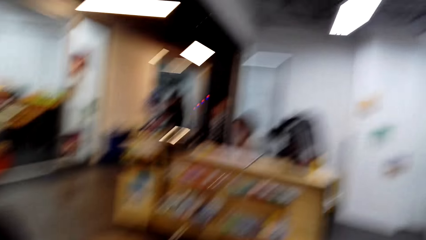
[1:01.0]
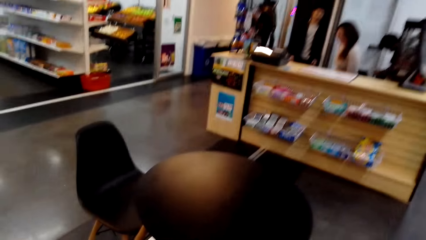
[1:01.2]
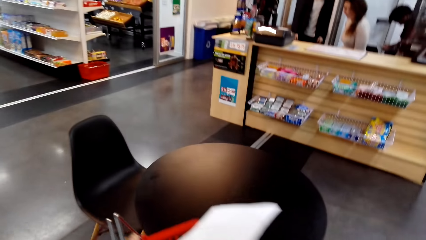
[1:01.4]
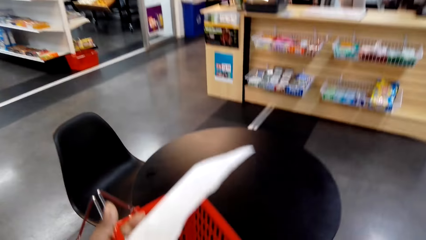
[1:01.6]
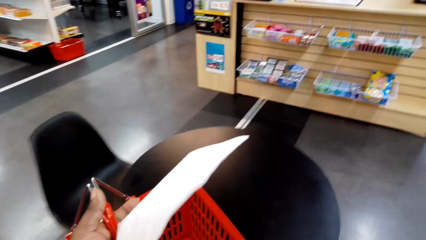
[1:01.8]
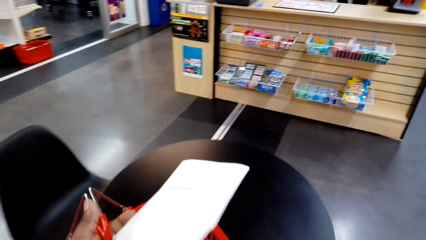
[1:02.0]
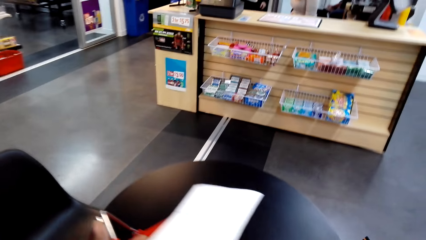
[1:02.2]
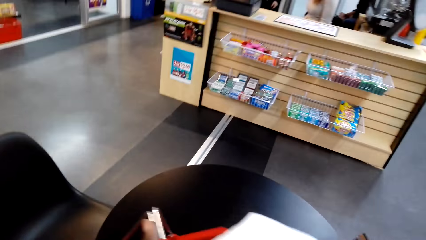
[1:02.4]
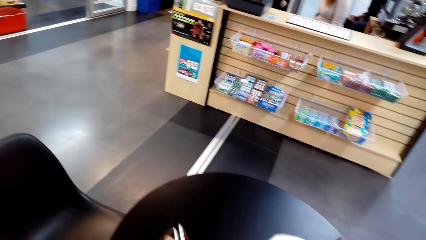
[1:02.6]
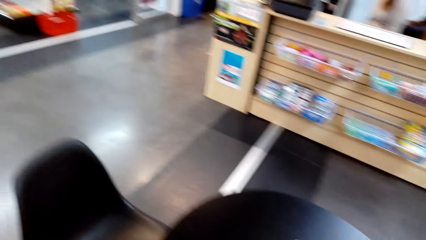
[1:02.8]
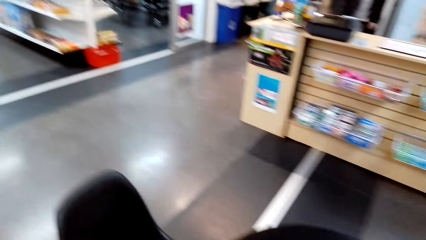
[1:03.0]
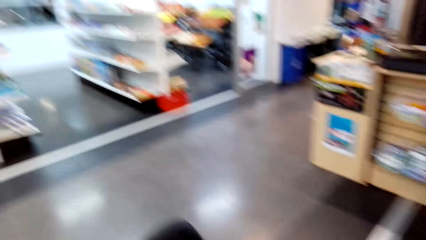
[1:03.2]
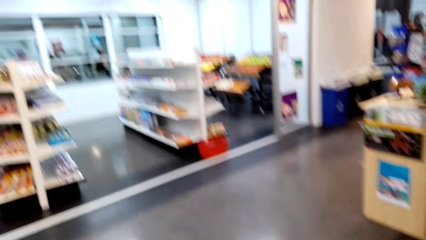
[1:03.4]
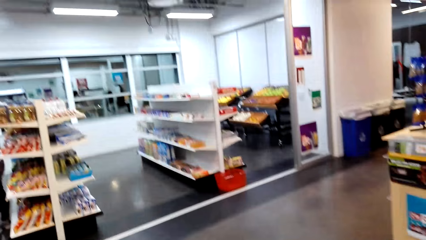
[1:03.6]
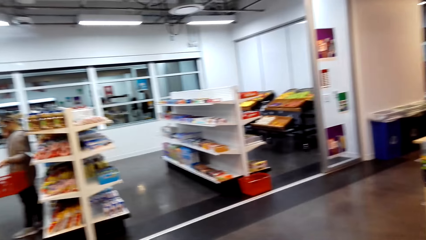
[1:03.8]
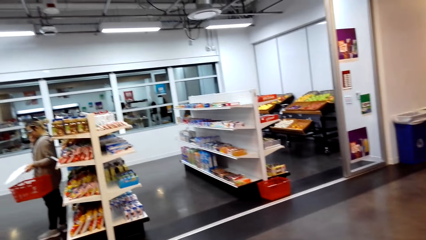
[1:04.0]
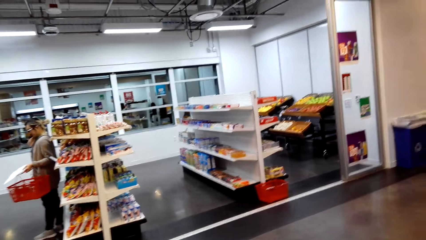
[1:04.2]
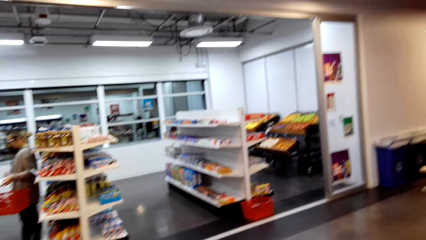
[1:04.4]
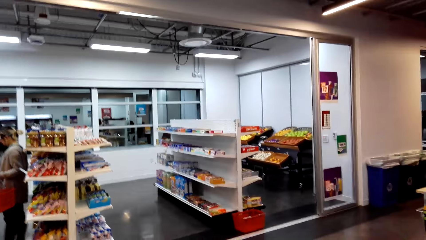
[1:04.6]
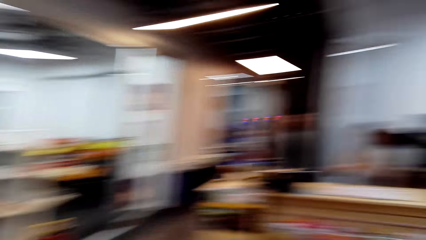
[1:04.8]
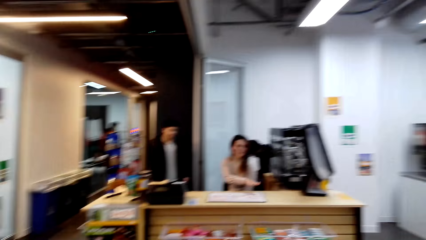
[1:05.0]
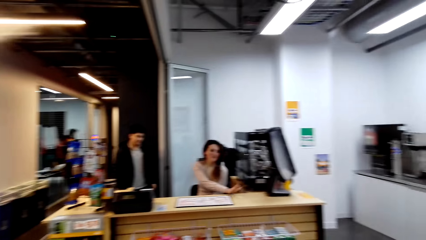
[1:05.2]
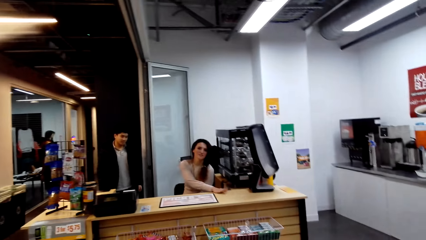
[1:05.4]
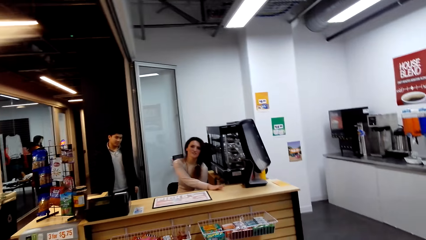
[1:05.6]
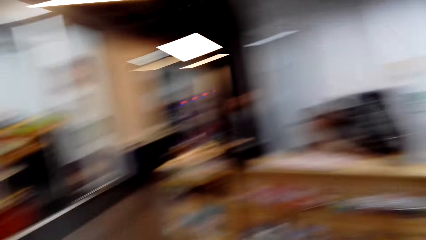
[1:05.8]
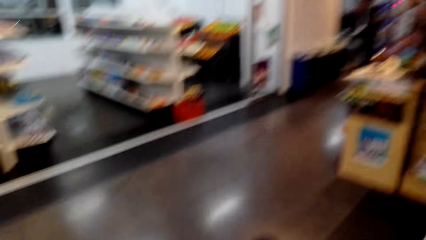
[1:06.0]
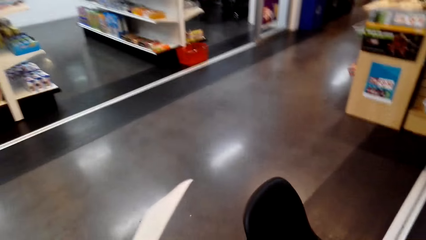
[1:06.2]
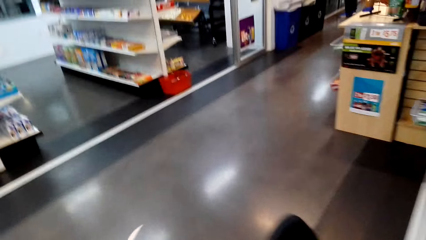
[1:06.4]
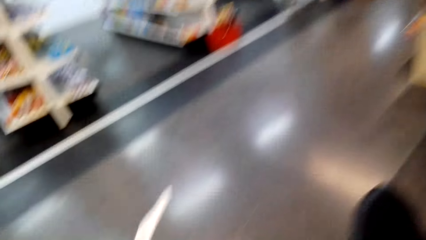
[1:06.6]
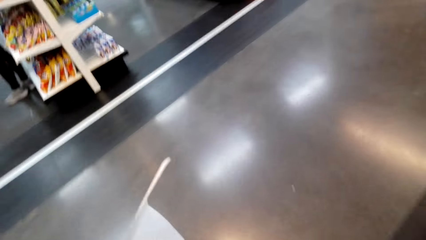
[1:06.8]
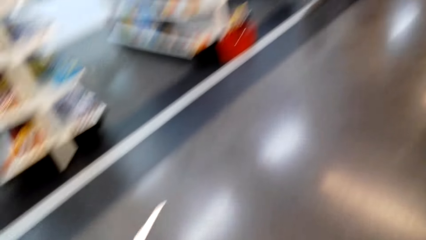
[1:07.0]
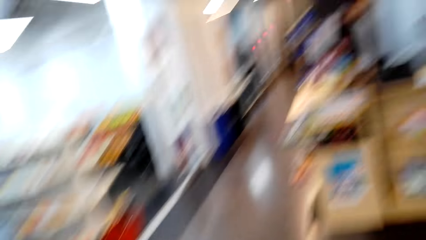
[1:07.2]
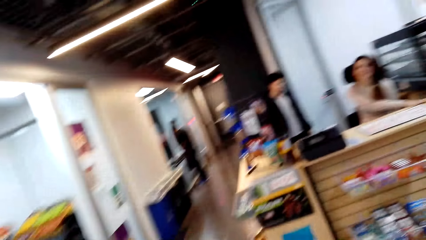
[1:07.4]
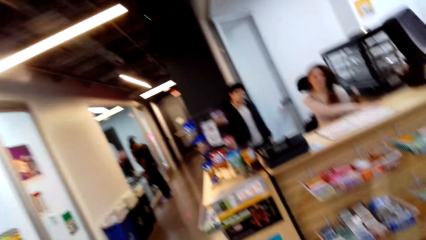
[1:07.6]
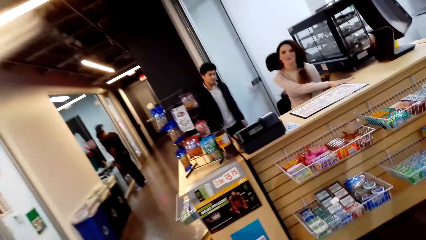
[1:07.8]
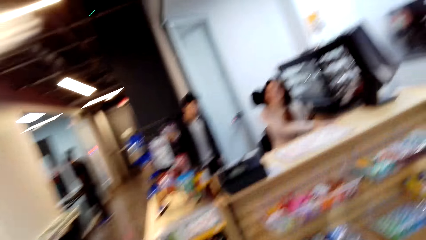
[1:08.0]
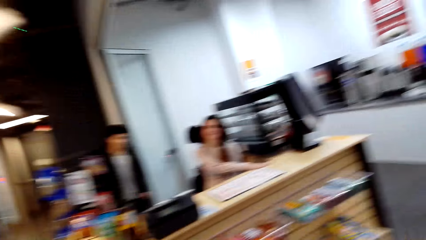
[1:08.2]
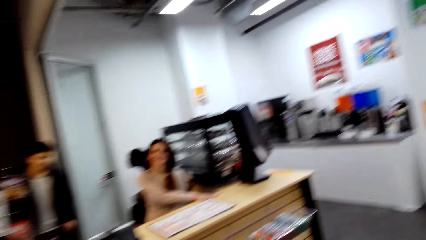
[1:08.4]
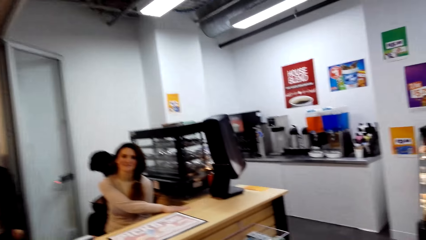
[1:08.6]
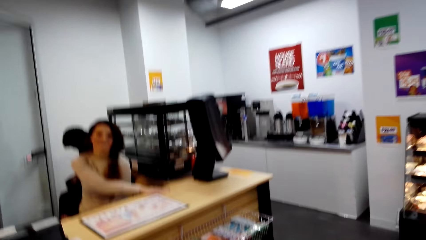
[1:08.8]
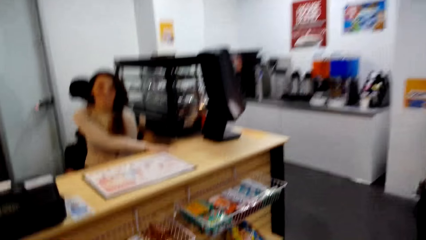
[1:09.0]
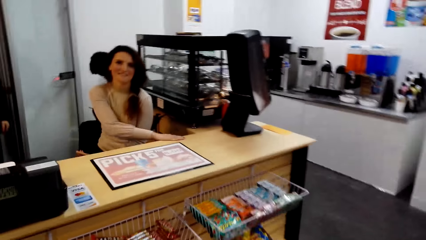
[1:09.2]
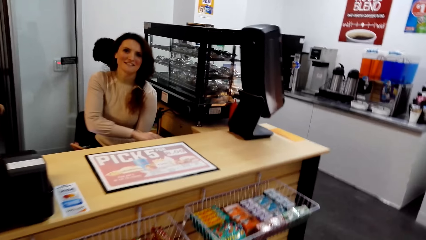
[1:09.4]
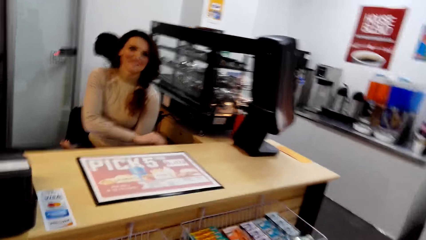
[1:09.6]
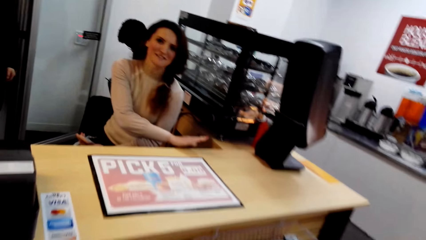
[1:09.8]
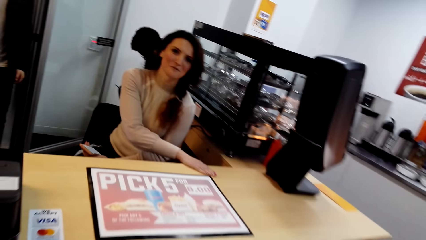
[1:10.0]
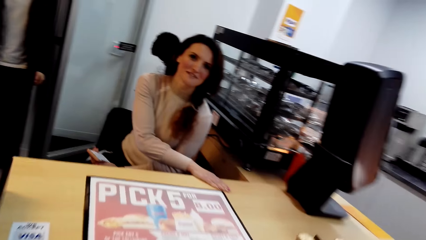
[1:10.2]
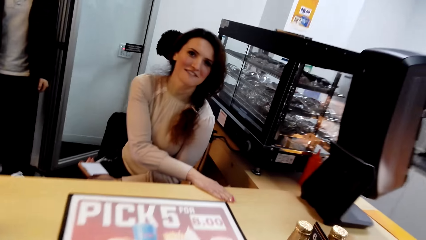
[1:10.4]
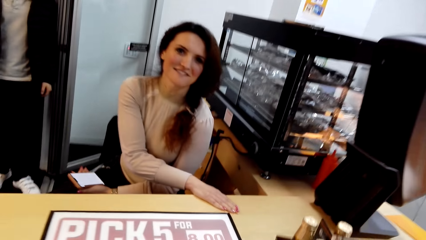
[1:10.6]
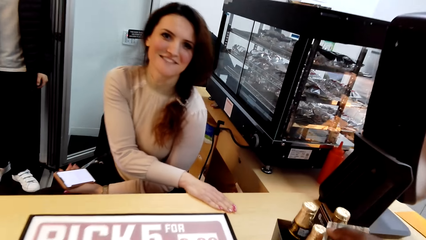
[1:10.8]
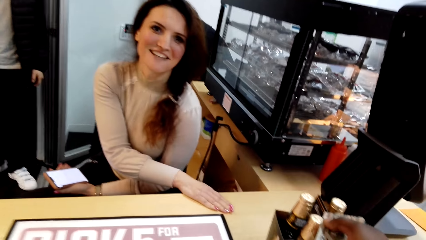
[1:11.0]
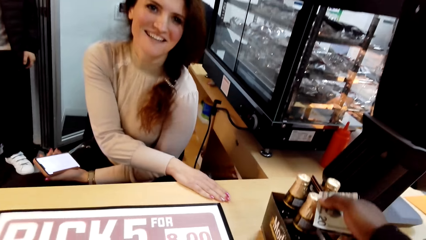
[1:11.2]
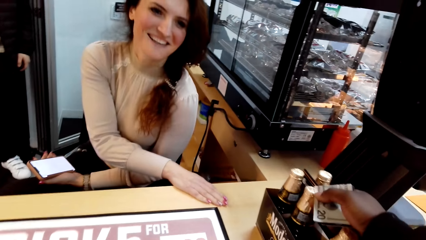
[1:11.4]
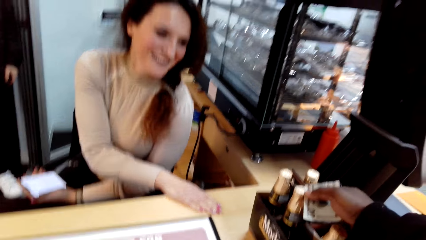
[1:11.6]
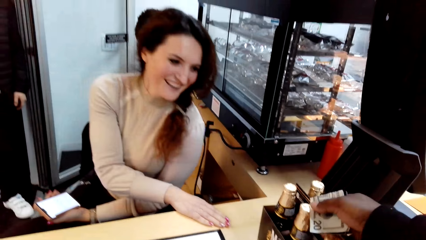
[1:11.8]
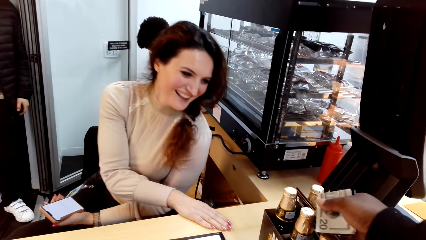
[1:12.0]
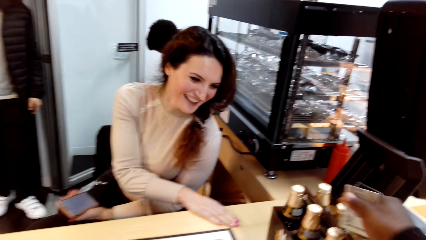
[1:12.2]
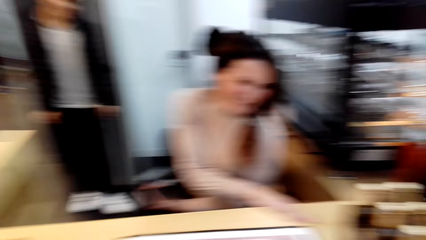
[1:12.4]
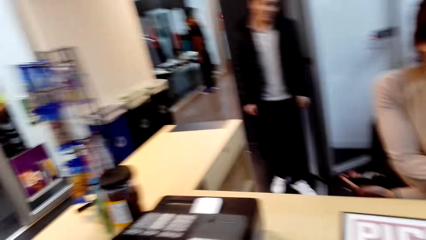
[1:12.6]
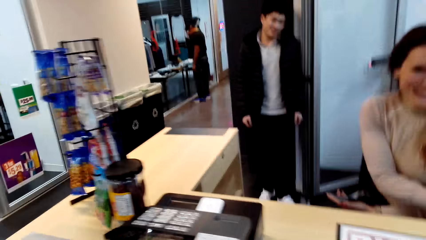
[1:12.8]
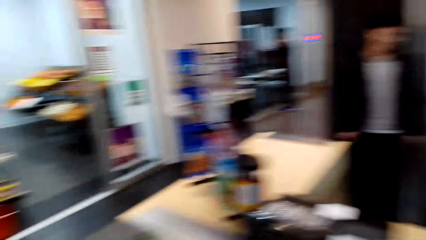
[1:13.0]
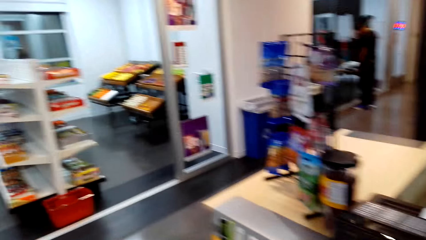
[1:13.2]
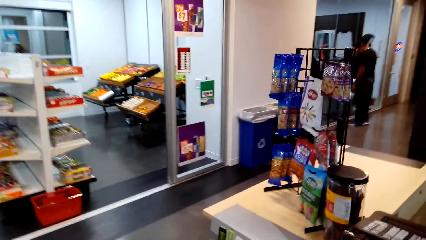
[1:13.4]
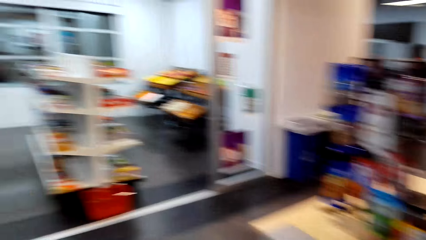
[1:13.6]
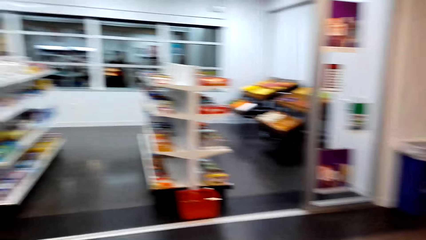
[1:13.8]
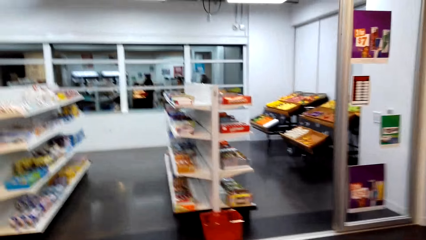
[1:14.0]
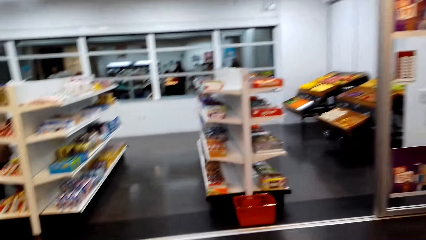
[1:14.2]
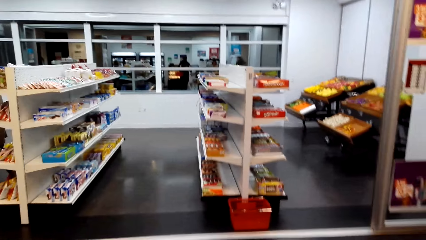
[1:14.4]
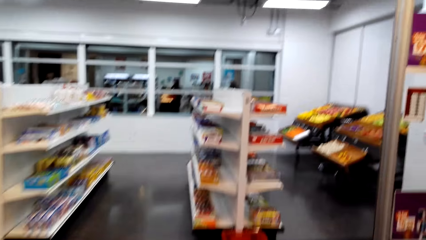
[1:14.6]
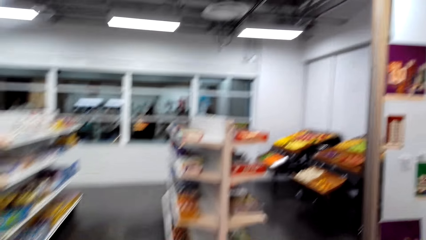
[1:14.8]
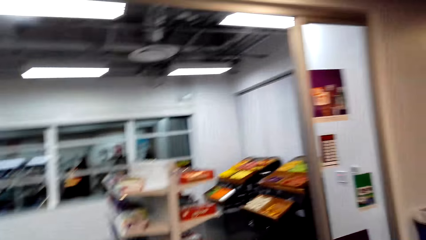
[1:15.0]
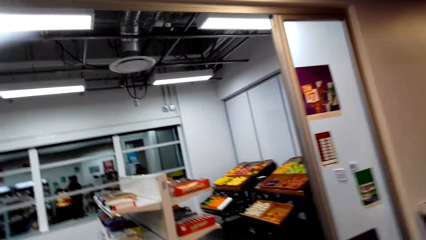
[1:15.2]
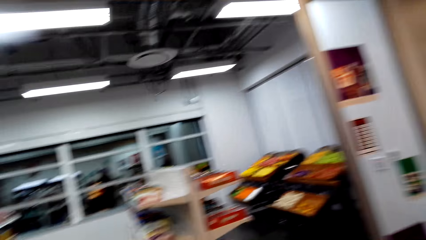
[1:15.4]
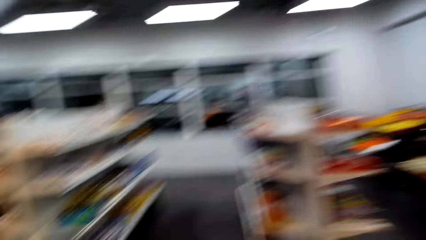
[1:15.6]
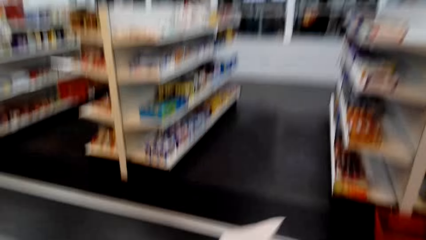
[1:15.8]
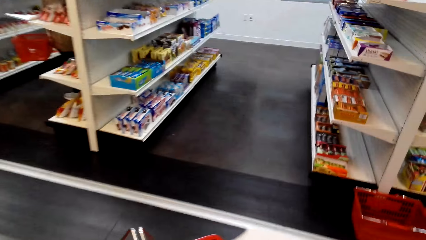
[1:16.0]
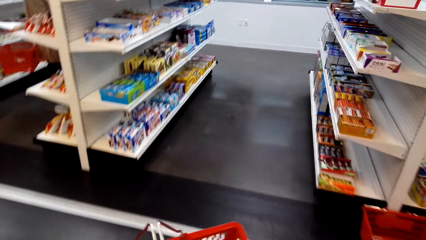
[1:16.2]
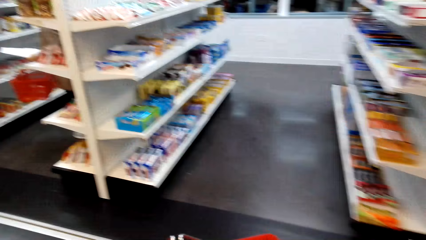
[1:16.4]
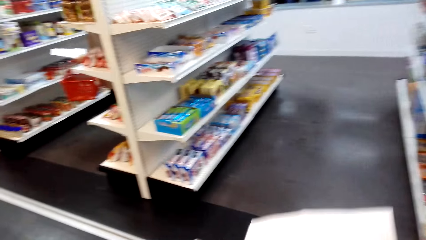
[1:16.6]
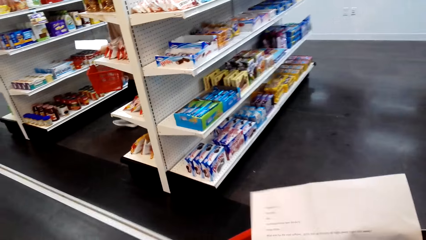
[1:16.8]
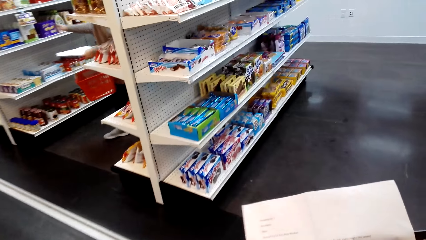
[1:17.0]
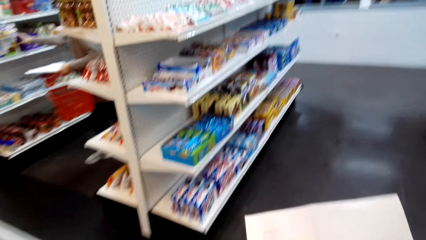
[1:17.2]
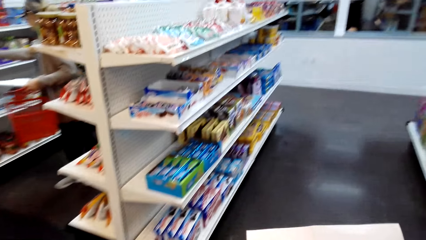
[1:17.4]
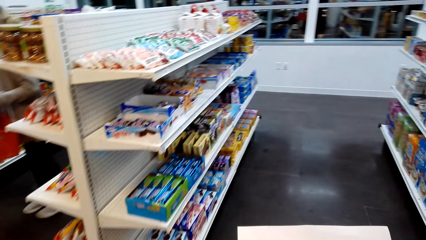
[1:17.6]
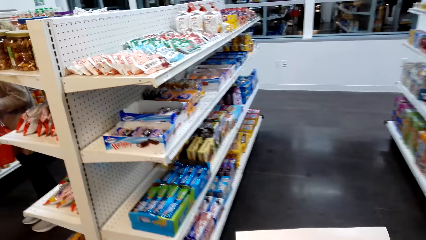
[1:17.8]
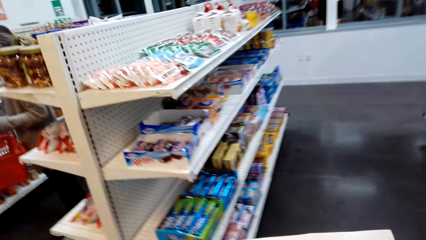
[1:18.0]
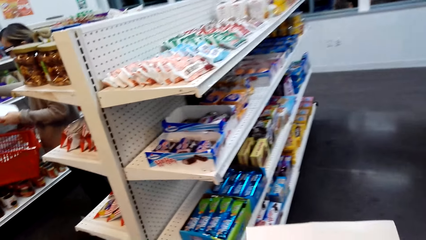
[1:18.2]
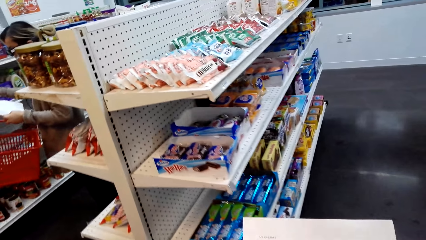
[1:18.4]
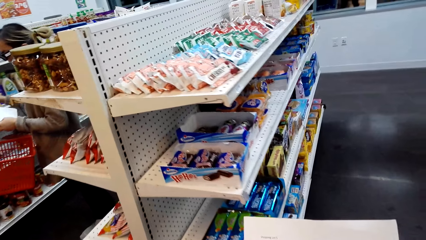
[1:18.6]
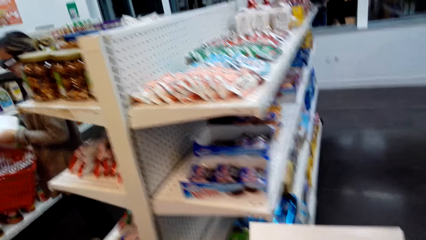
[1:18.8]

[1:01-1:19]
The camera wearer converses with a lady. They drop the shopping basket. A person selects items in the supermarket. The camera wearer puts a pack of drinks on the table. They walk in the supermarket.
